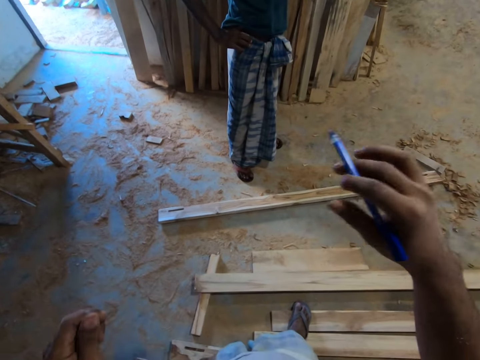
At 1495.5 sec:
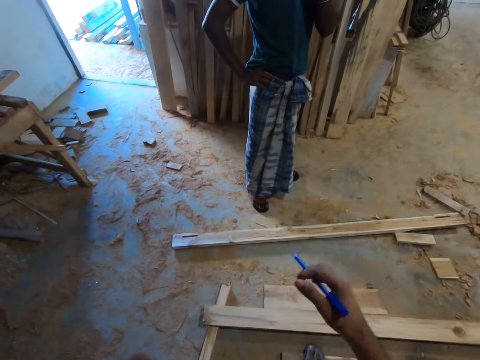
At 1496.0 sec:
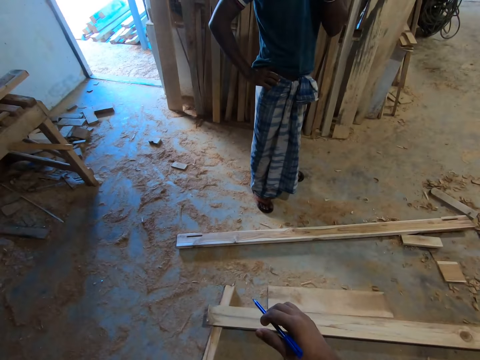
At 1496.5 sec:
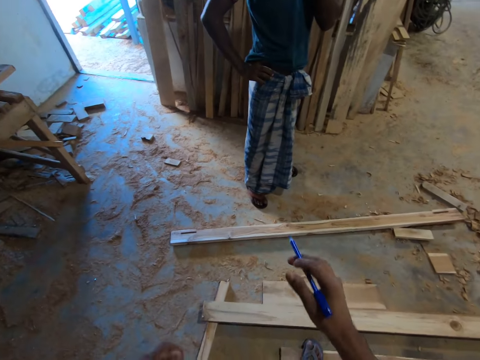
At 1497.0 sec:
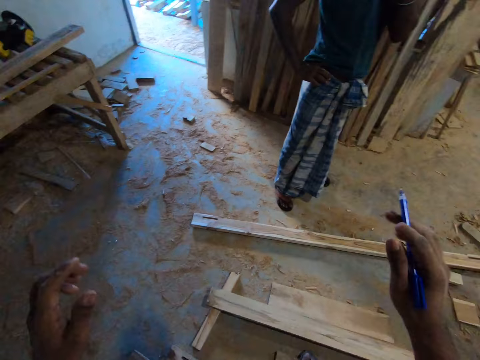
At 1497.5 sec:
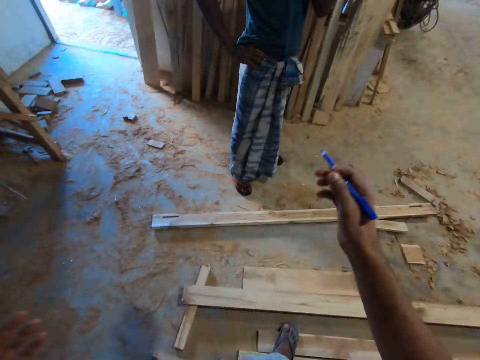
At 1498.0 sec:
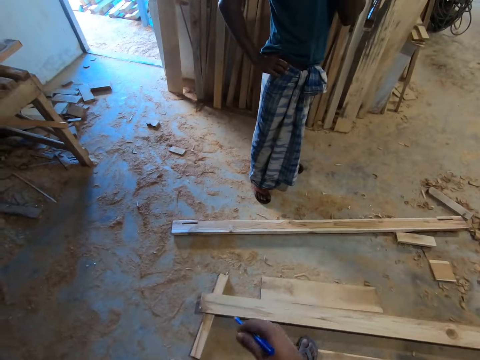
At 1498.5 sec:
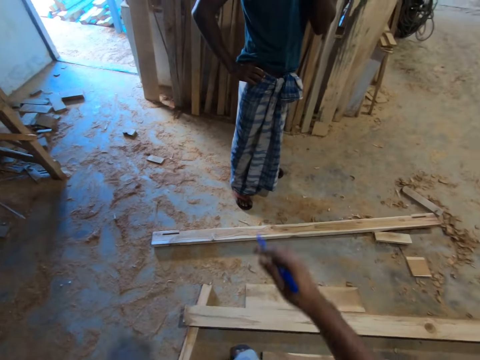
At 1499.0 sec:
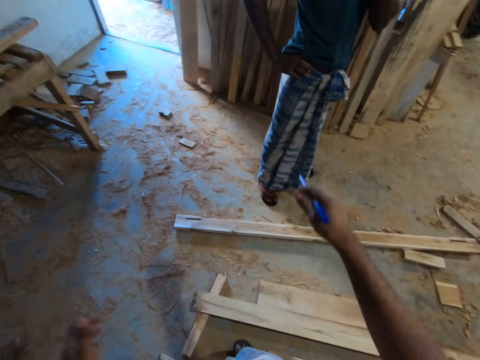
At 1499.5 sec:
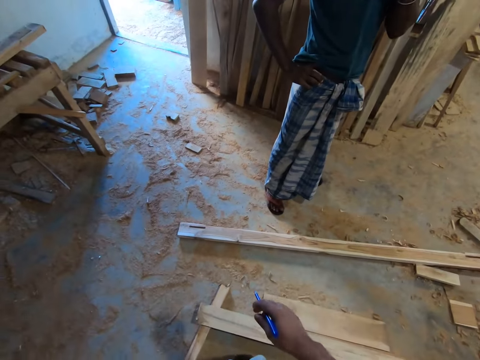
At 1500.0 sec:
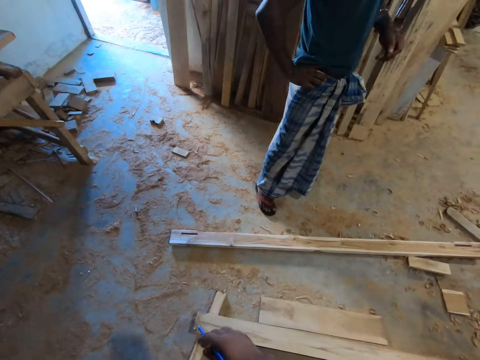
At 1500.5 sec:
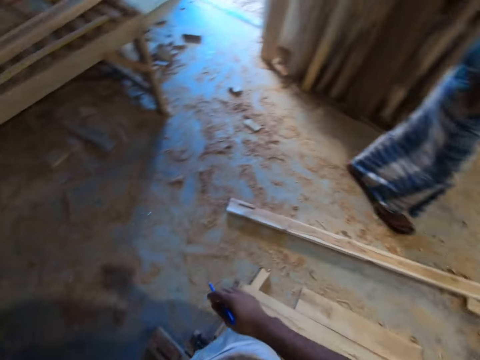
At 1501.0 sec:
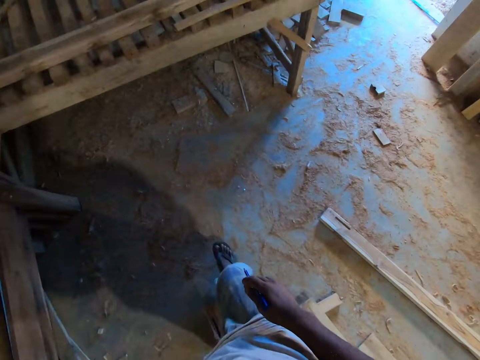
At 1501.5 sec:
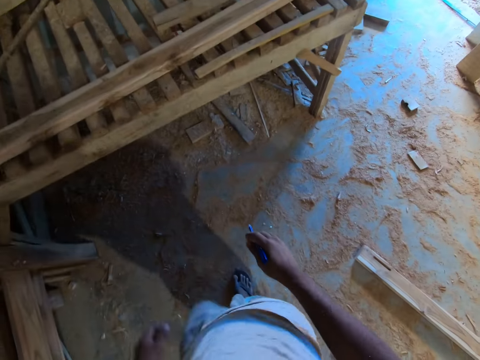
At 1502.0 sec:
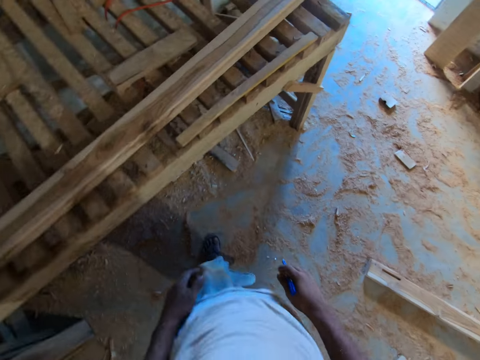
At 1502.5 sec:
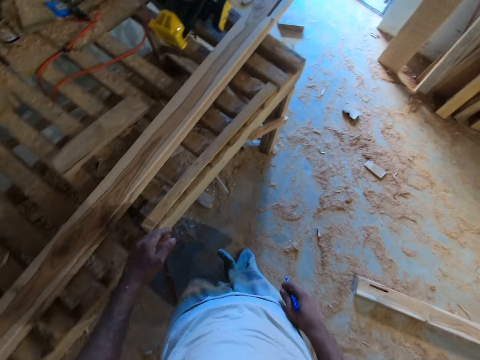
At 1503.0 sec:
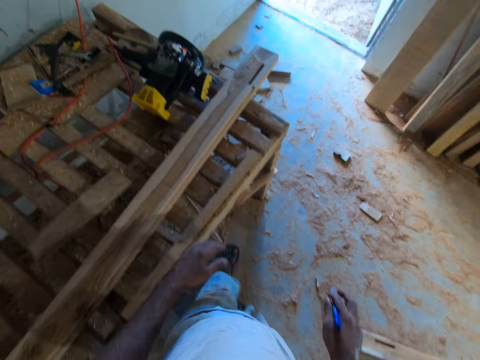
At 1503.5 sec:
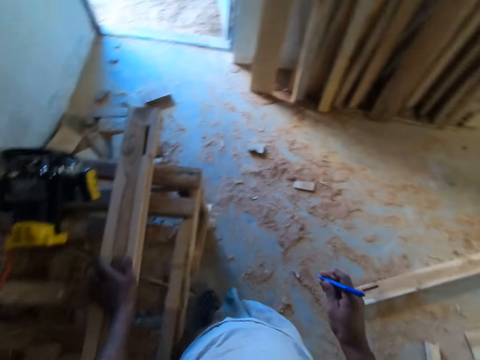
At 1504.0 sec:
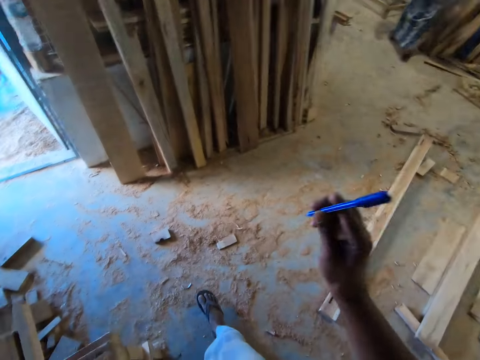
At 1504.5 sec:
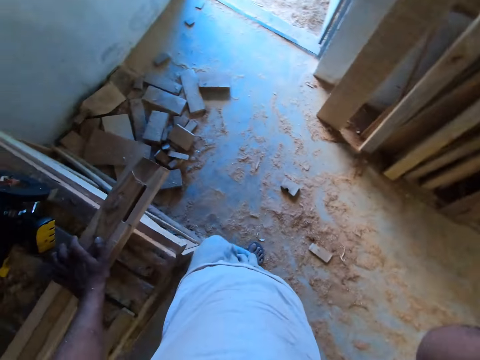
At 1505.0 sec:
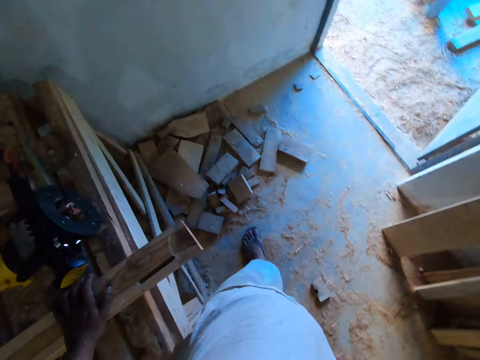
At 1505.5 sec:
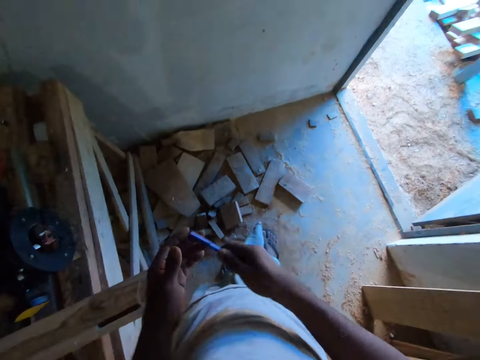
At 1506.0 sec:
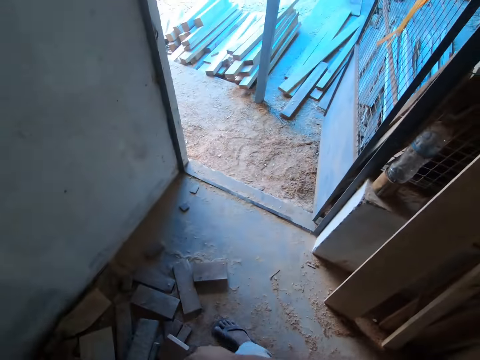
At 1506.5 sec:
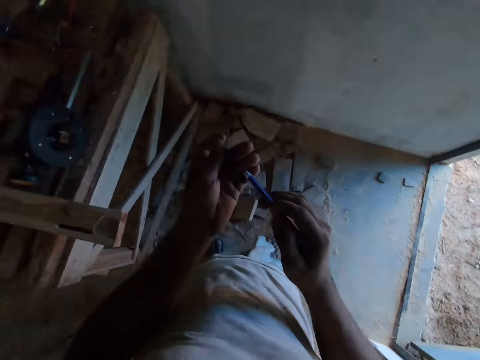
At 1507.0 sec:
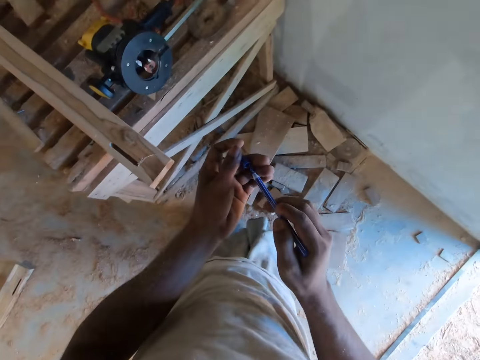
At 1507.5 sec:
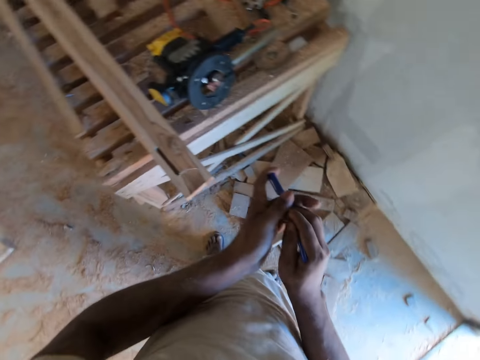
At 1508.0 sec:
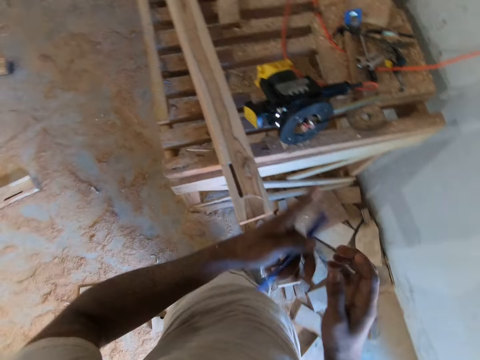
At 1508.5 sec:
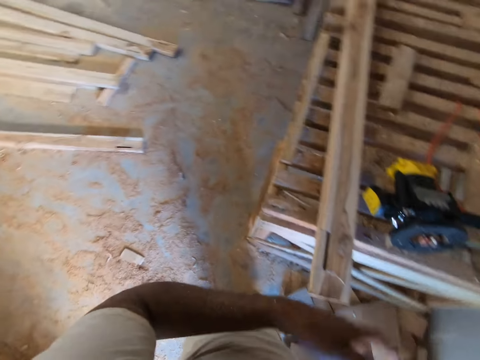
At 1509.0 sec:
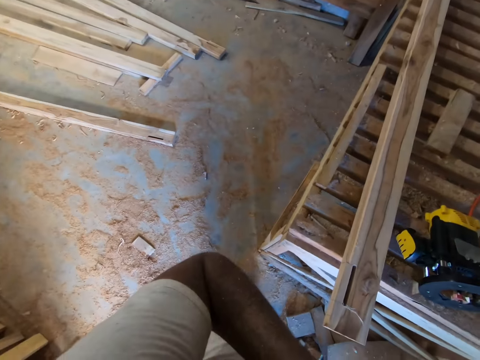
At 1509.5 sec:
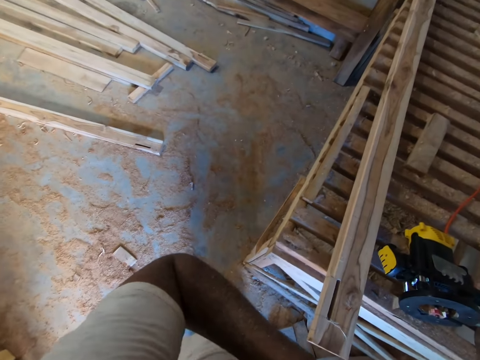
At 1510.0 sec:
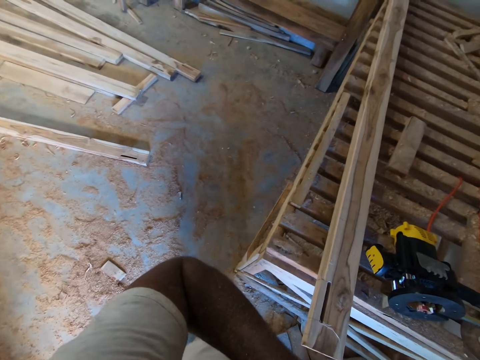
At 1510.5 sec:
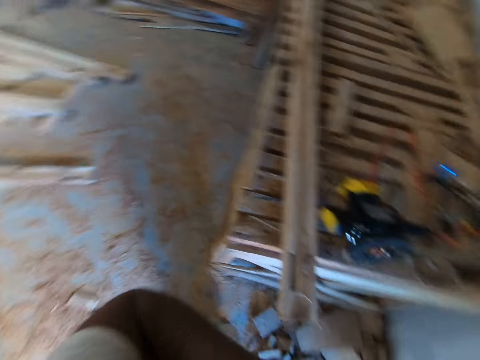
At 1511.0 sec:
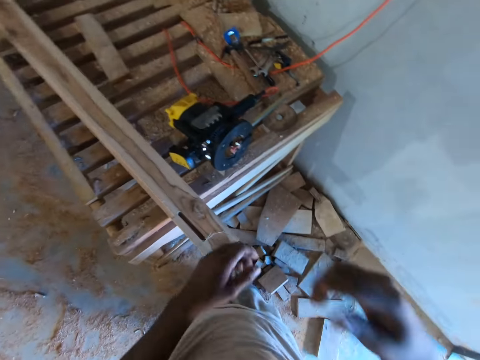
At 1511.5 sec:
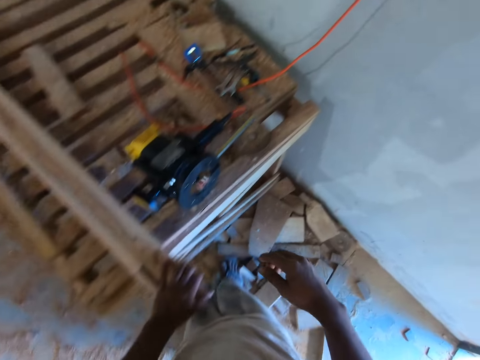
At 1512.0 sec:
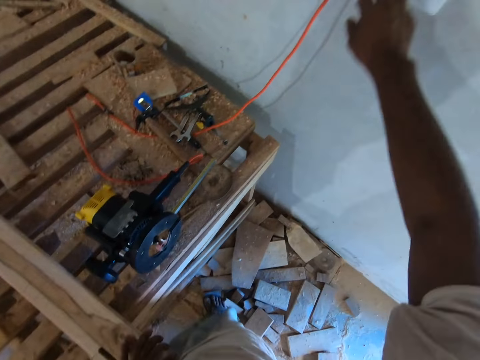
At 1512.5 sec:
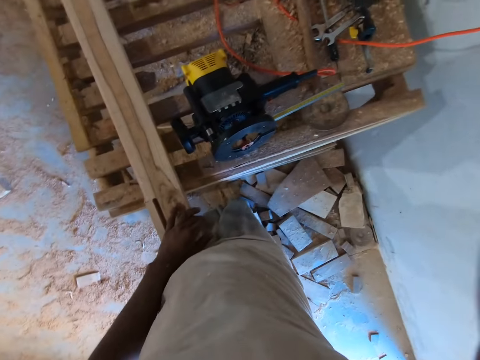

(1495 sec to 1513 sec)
A person walks around the workshop. The camera wearer walks around the workshop. He puts his left hand on the piece of wood on the work table. He moves the pen in his right hand towards his head. He removes the cover of the pen in his right hand with his left hand. He looks around the workshop. He covers the pen in his right hand with the cover in his left hand. He moves the pen from his right hand to his left hand. He holds the pen in his left hand with both hands. He puts the pen in the pocket. He puts his left hand on the piece of wood on the work table. He turns on a socket on a wall with his right hand.

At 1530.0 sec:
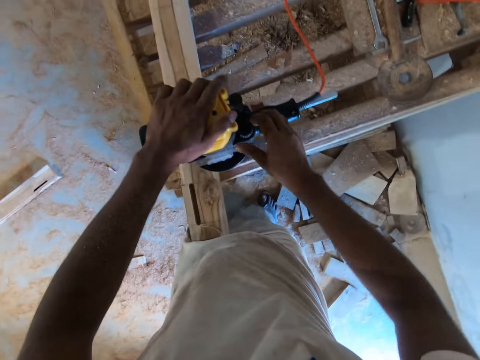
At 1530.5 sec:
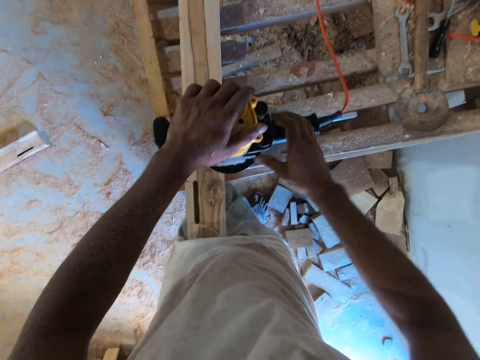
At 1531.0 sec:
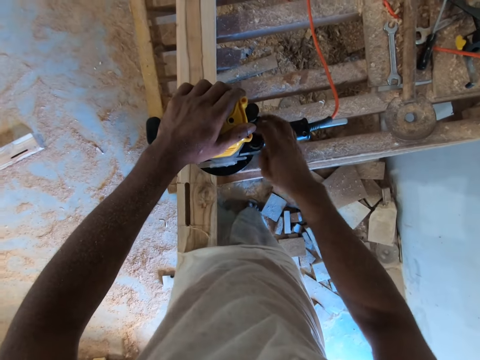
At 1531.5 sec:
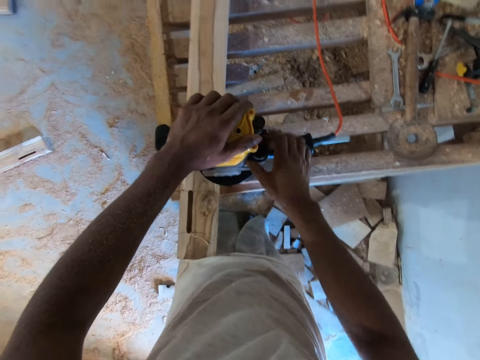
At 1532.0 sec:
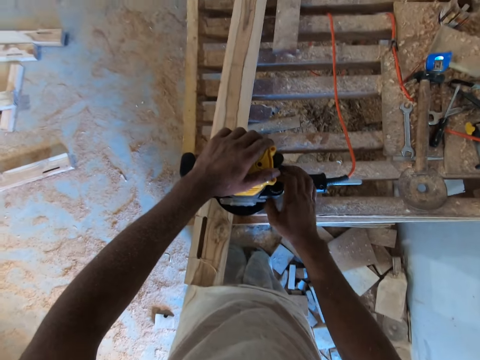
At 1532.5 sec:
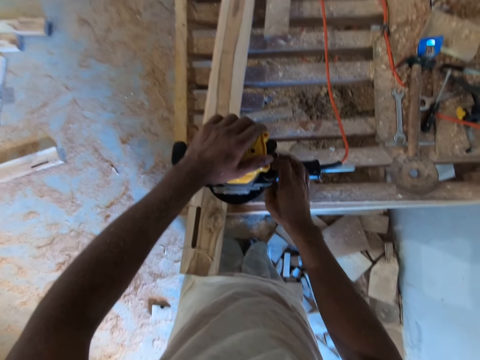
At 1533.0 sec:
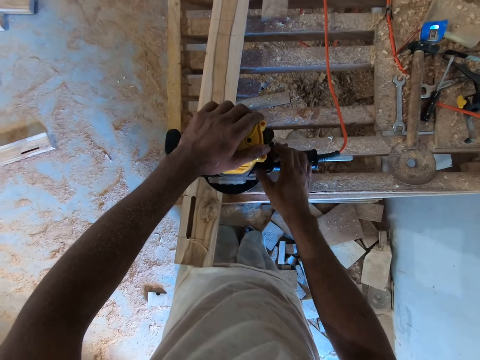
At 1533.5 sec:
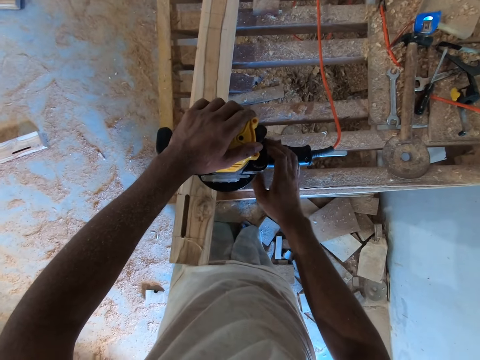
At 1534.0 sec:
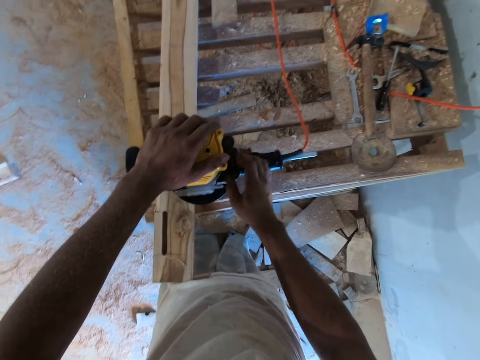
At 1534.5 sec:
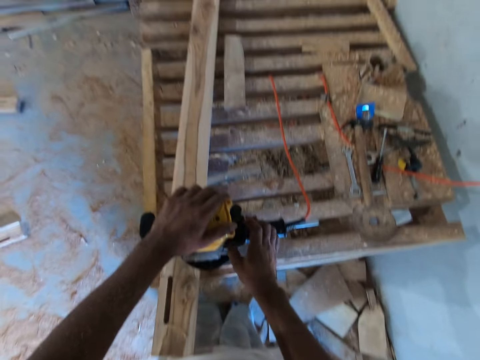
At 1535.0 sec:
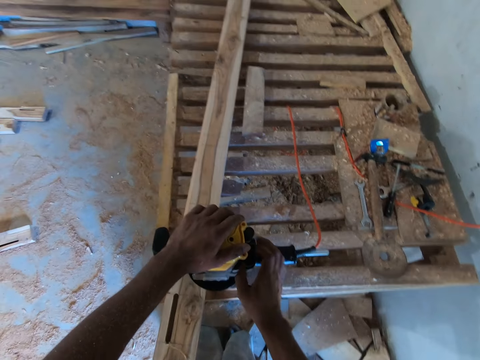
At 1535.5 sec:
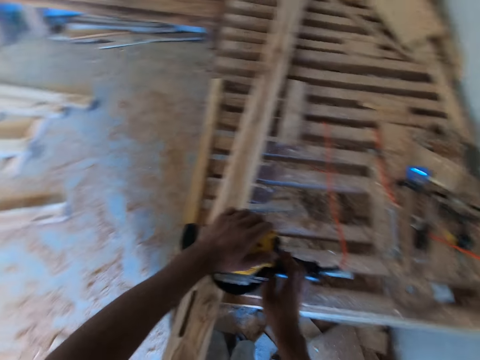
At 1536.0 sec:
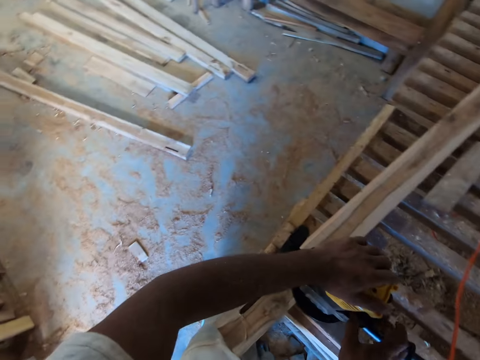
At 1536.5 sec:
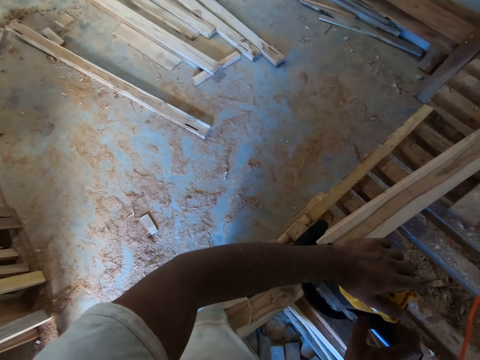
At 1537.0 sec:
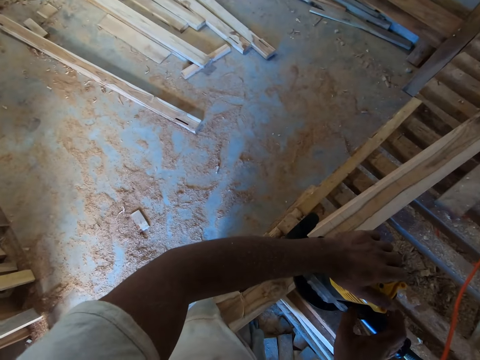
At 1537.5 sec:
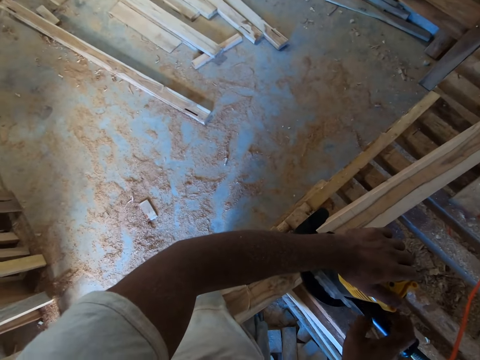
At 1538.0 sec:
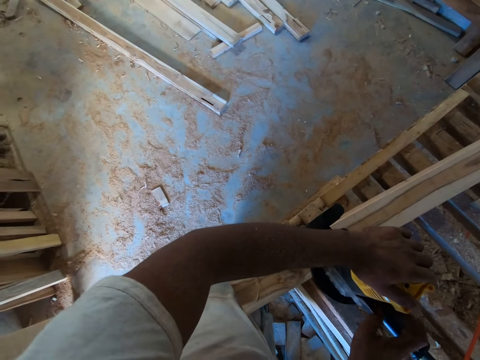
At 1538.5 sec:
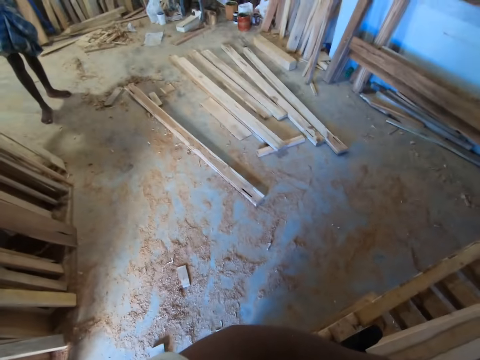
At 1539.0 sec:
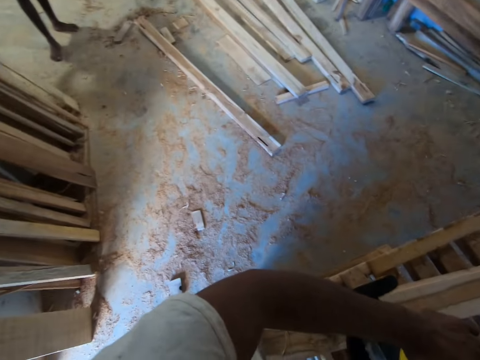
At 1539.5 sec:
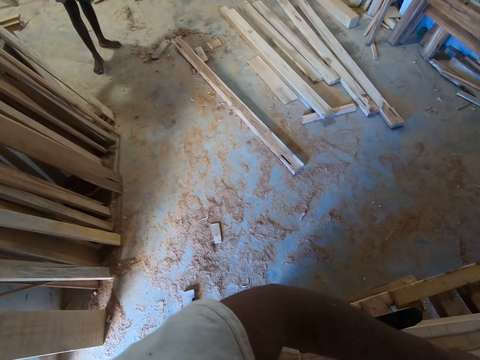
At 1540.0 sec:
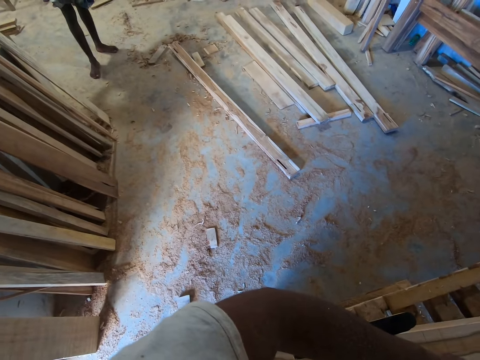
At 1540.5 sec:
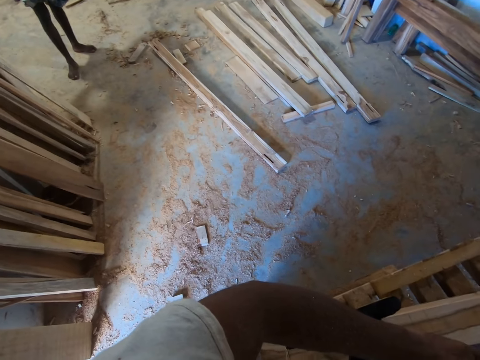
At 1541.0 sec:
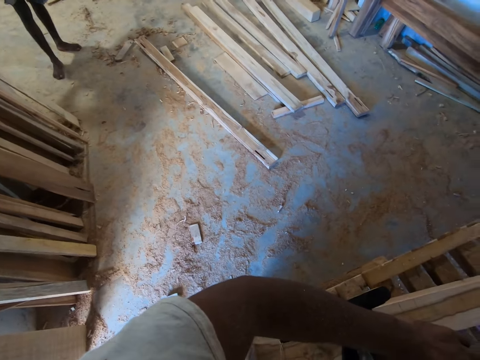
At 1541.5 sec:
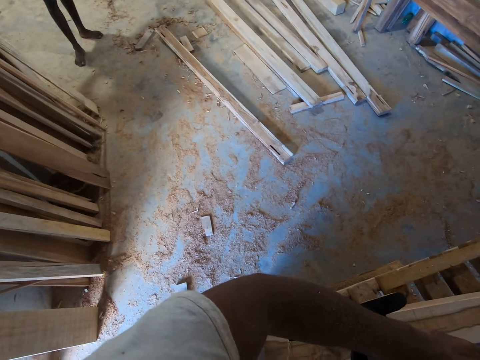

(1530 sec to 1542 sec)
The camera wearer loosens the bolt from the wood cutter with his right hand. He interacts with a man. He looks around the workshop. He stares at the man.
